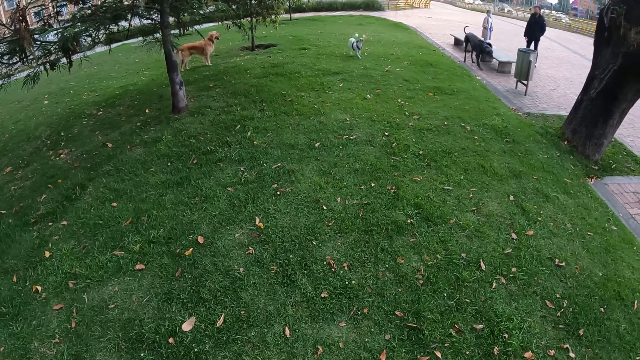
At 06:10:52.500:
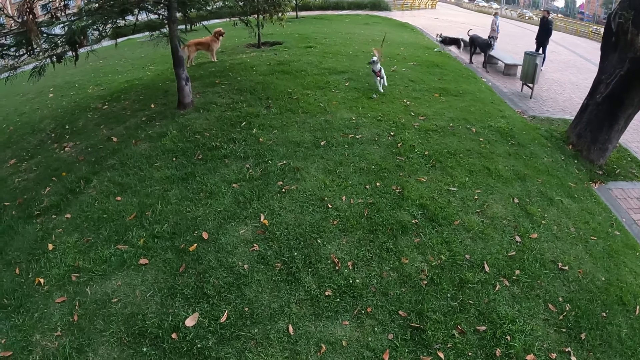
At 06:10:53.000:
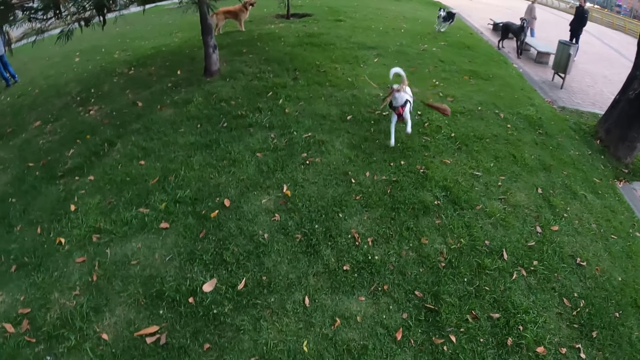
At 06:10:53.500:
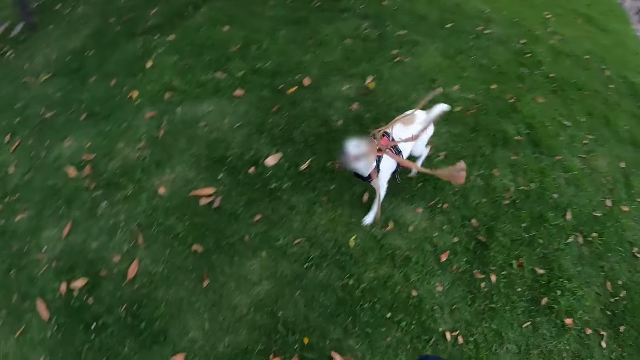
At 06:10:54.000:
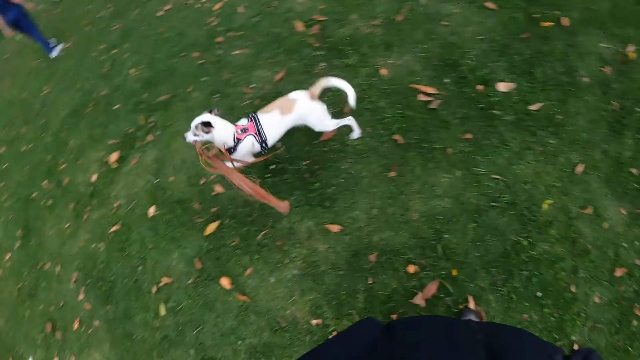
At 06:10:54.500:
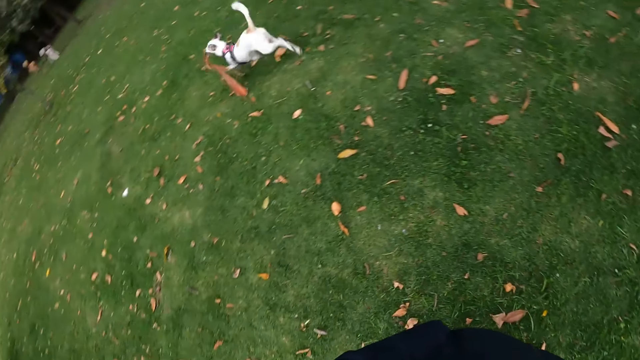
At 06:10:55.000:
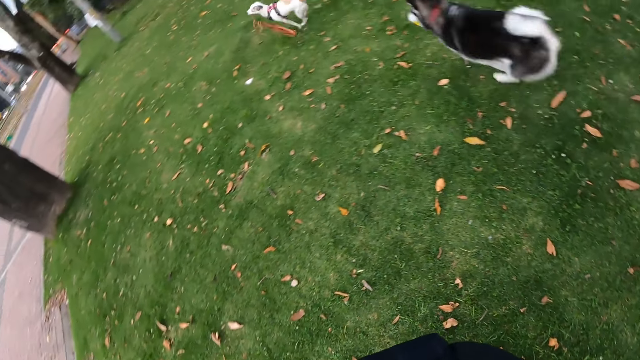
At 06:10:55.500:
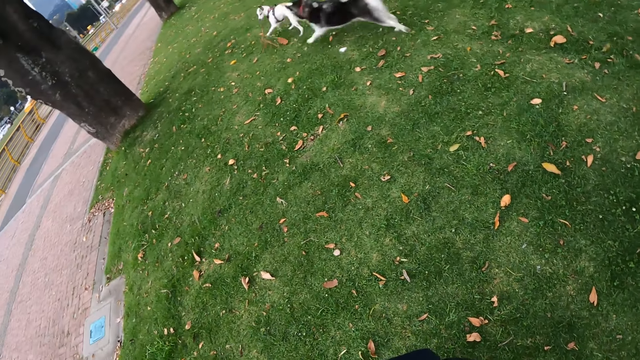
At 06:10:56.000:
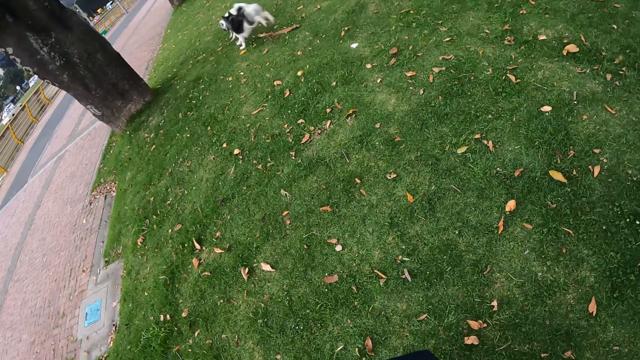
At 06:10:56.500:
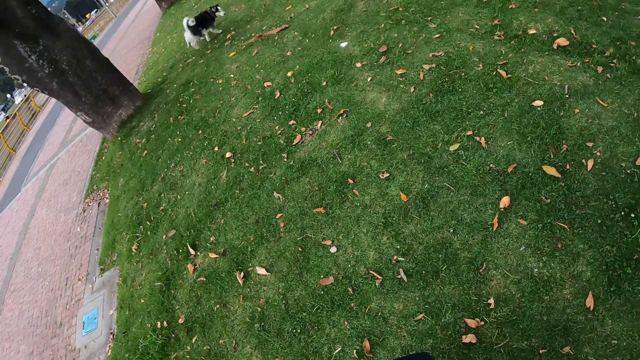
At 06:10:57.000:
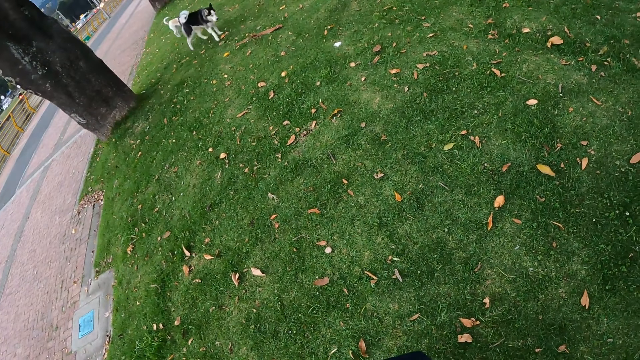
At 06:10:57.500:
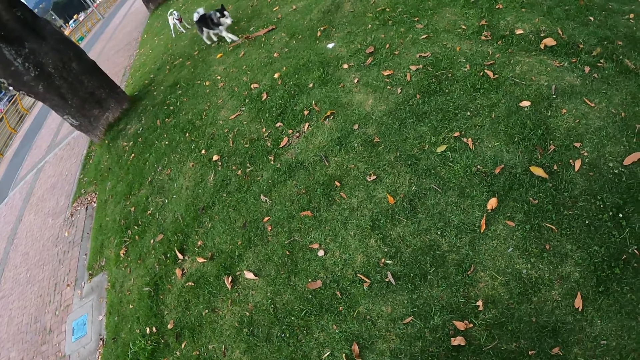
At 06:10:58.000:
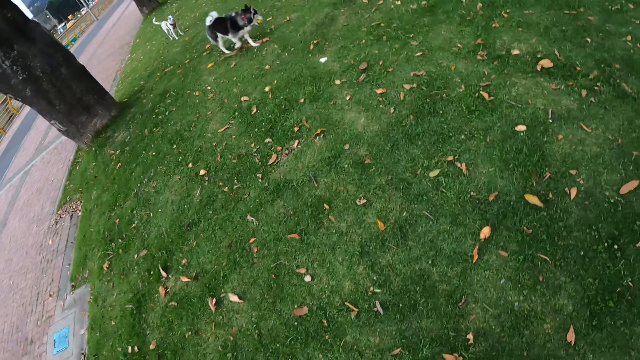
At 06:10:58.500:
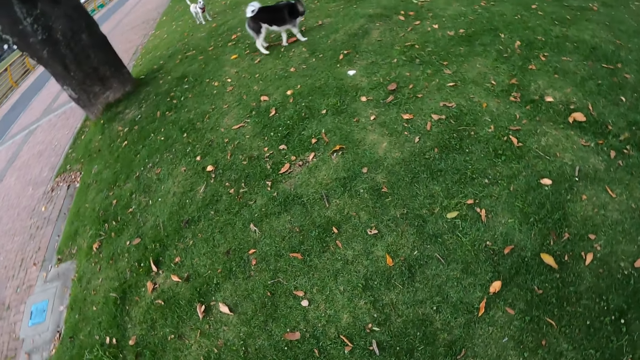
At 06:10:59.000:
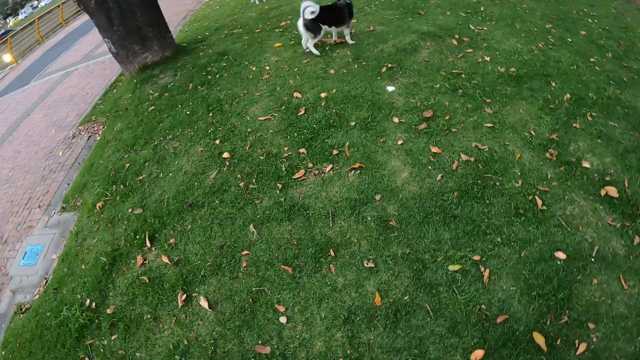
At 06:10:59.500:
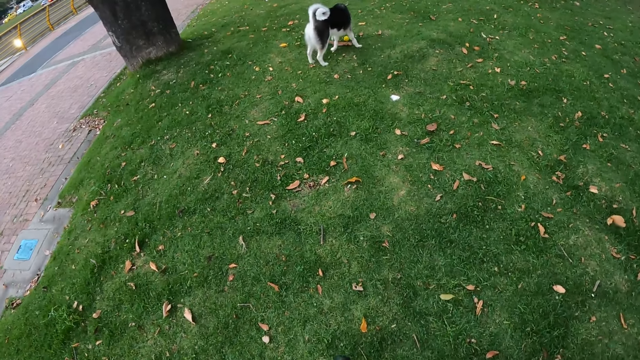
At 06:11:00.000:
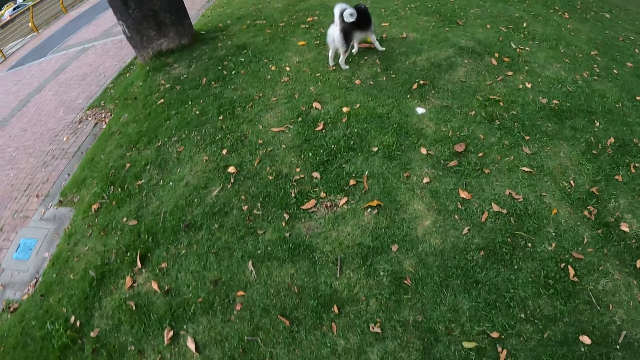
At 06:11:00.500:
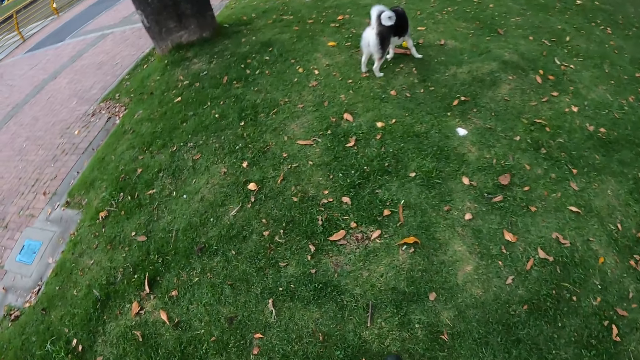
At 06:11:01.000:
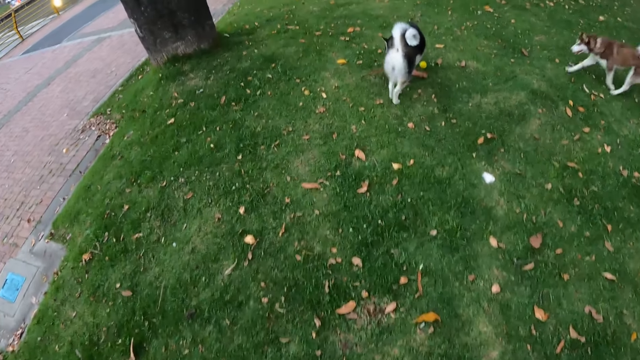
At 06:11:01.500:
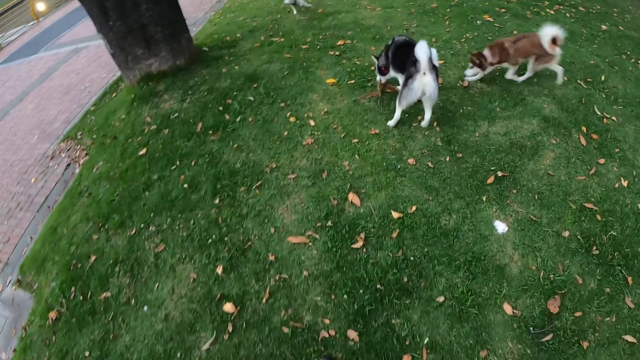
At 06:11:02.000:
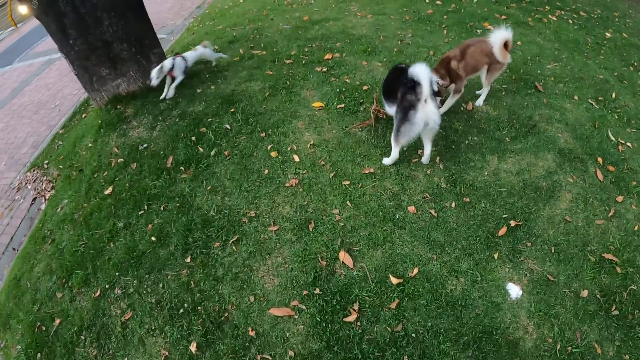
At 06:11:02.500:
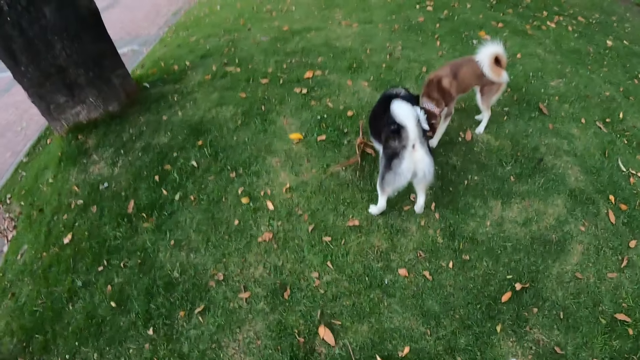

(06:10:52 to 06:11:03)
Another dog runs past the camera wearer. The first dog plays with the other dog. The camera wearer walks on the park.

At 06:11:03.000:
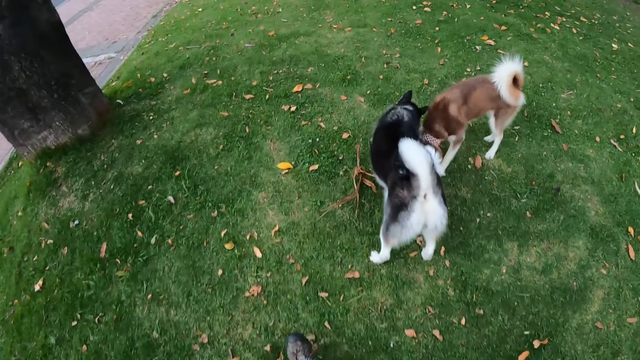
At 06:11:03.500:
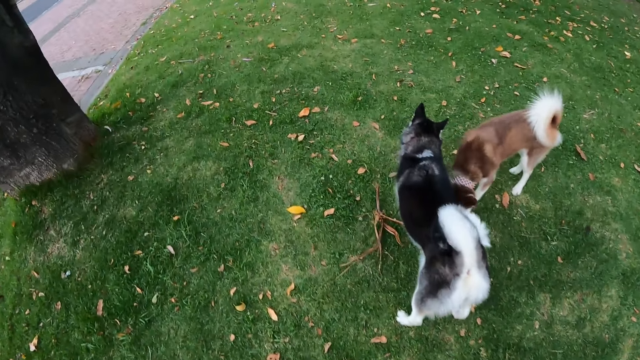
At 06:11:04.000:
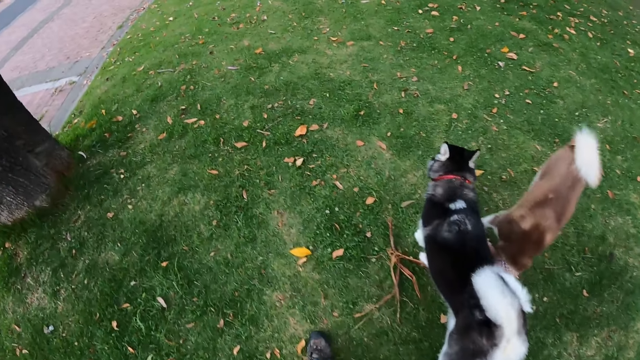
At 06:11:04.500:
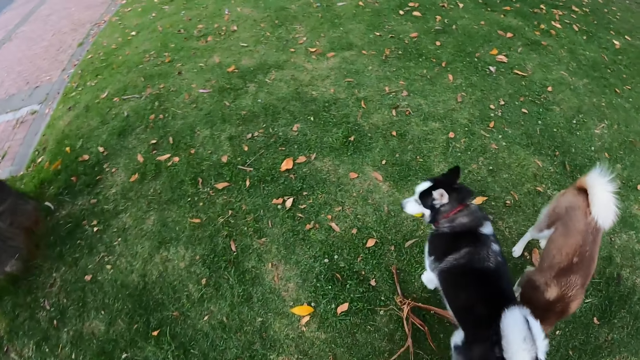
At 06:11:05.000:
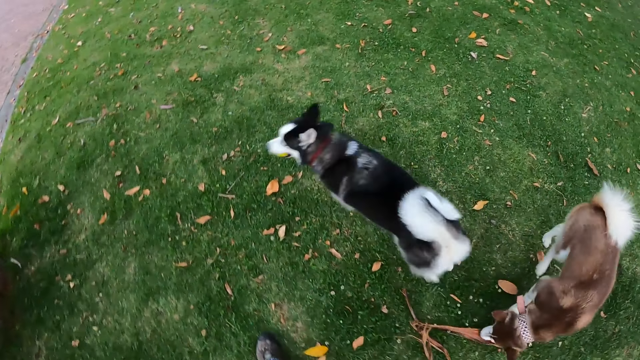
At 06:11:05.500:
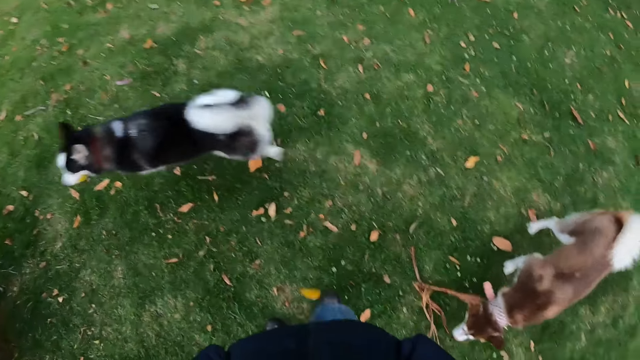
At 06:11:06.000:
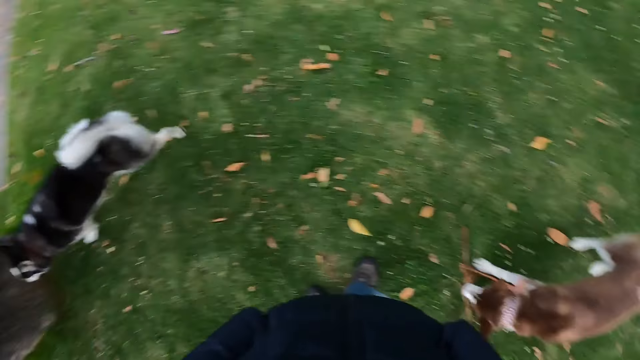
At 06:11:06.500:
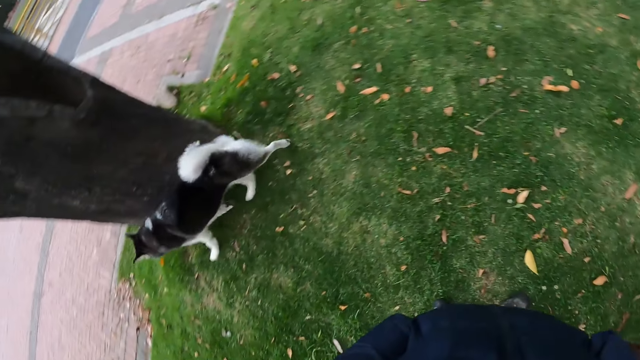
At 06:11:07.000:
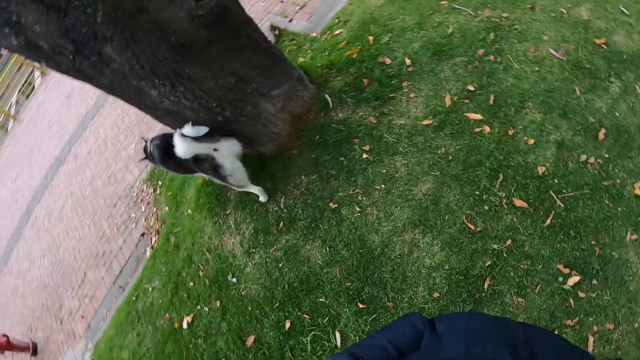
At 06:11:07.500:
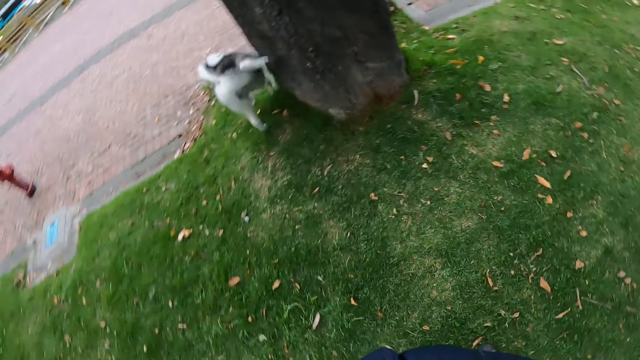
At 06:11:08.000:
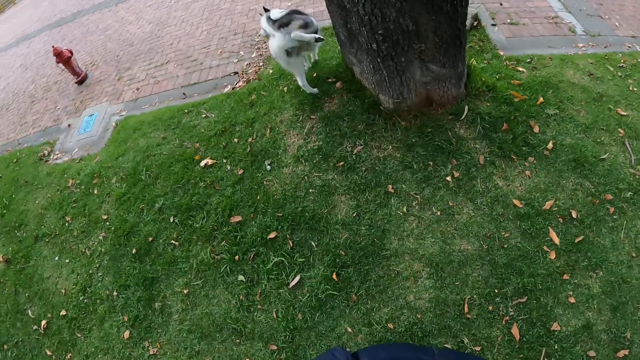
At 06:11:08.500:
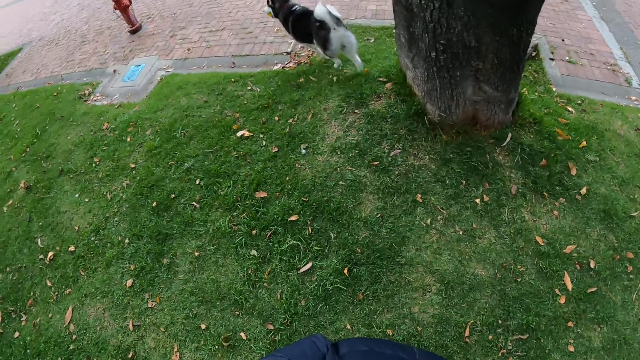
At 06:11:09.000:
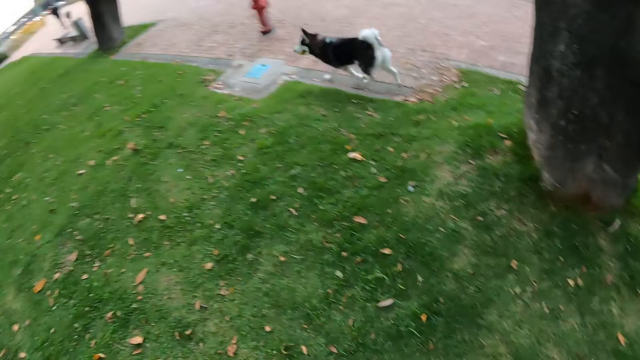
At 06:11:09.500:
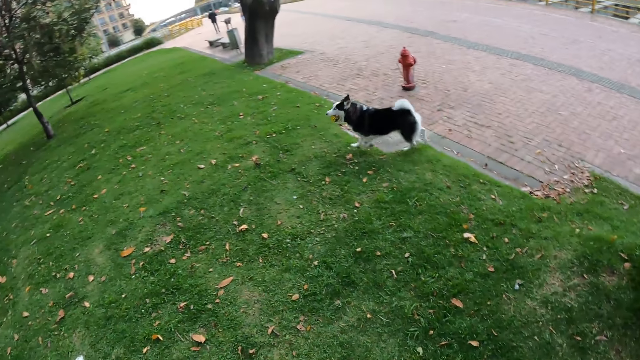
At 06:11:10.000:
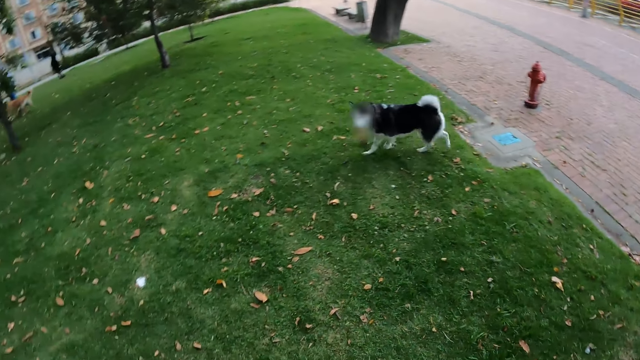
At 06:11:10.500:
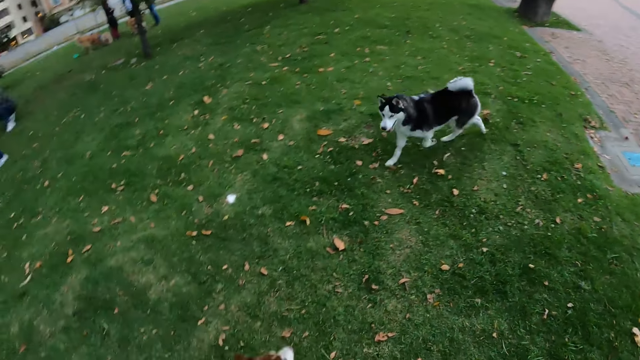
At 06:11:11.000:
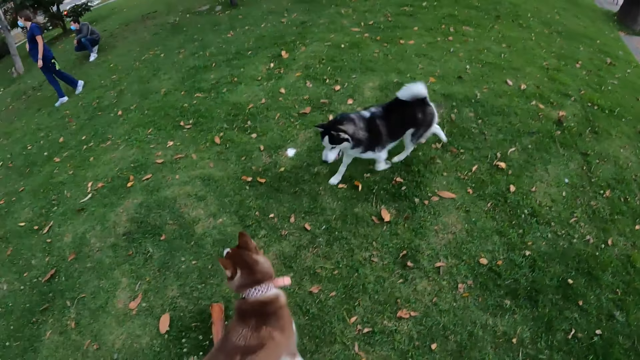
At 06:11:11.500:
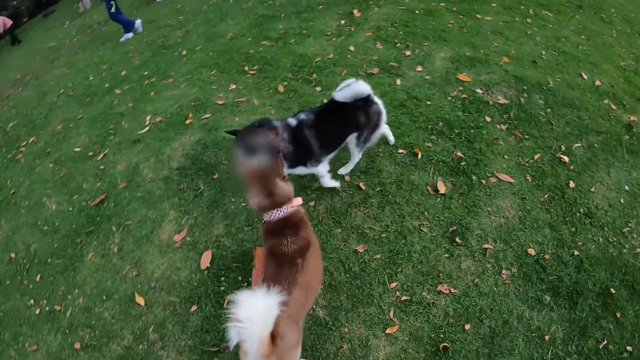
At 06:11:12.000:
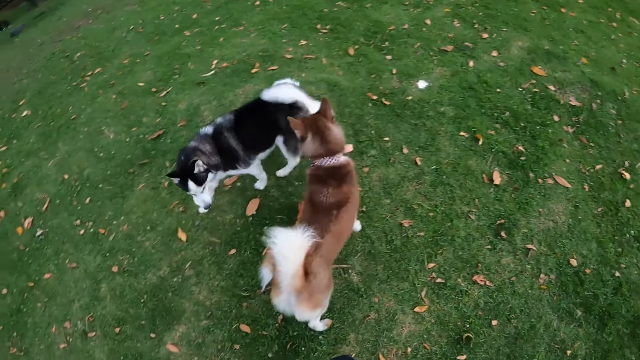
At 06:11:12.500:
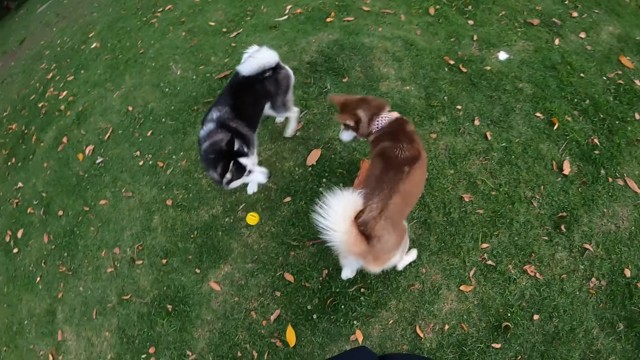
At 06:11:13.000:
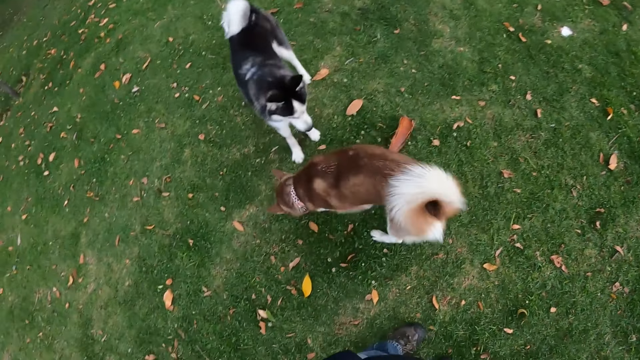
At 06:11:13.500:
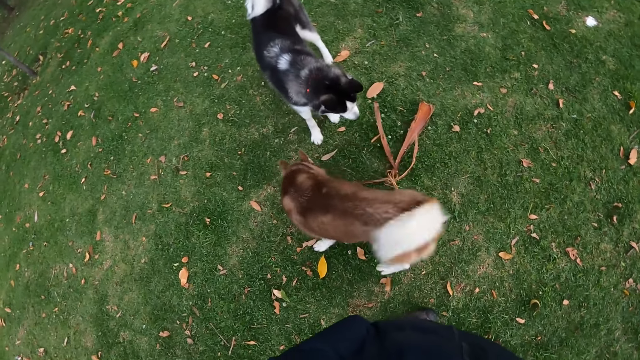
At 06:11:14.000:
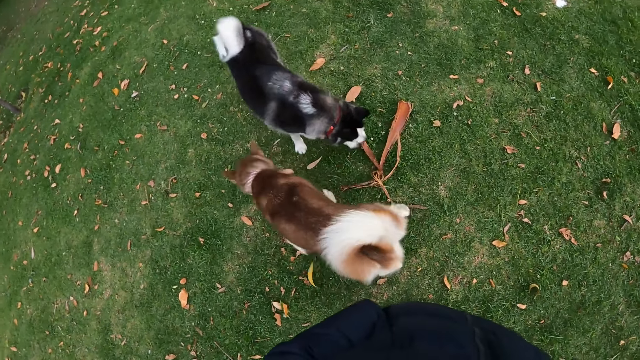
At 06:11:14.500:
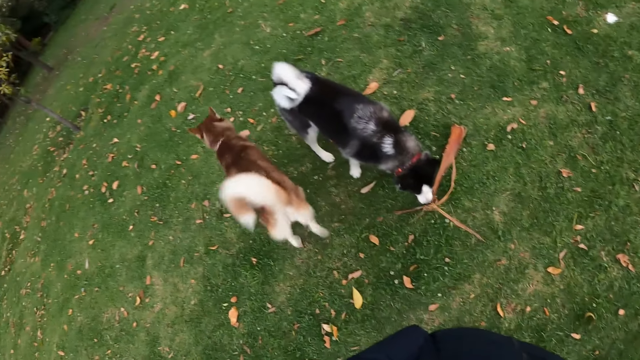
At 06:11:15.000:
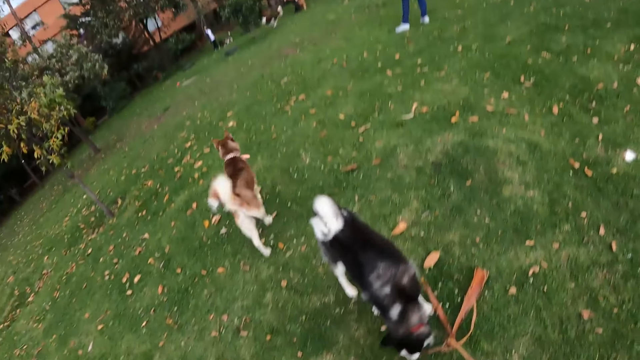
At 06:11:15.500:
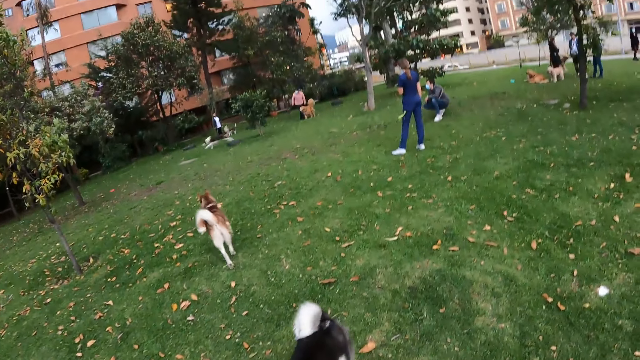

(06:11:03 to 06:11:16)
The dog picks the yellow ball from the ground with its mouth. The dog pees on a tree. The camera wearer stares around the park. The dog drops the yellow ball in its mouth on the ground. Another dog picks the ball from the ground with its mouth. The other dog runs across the park.
